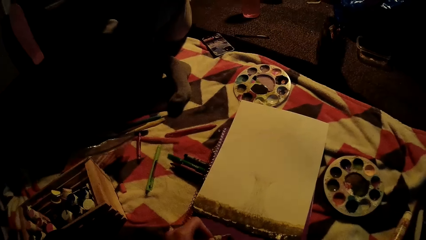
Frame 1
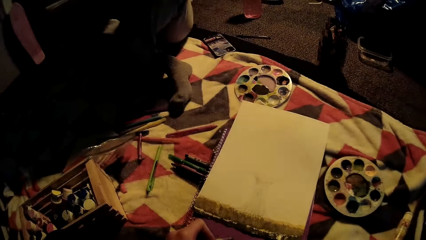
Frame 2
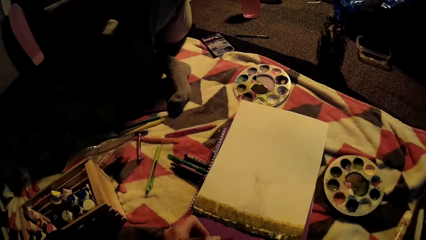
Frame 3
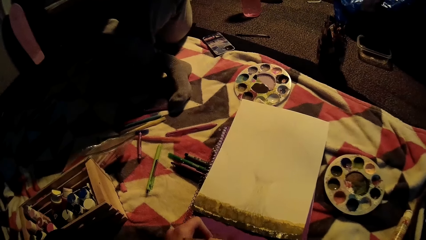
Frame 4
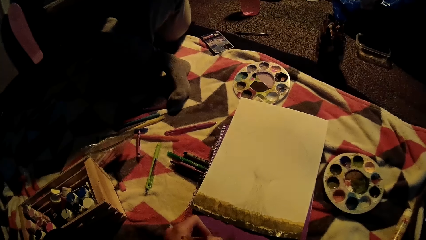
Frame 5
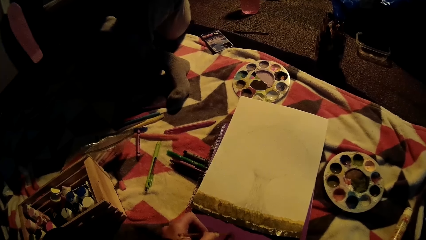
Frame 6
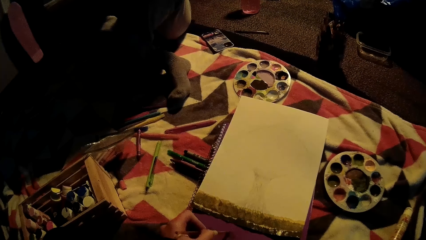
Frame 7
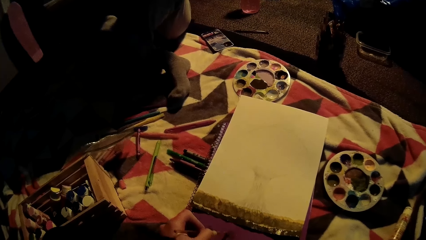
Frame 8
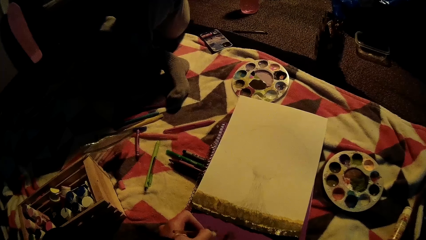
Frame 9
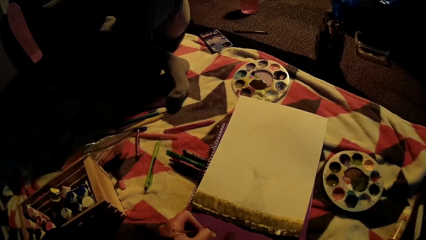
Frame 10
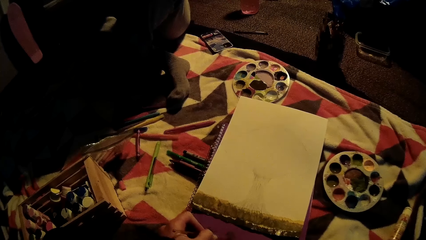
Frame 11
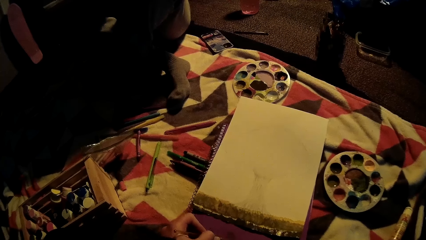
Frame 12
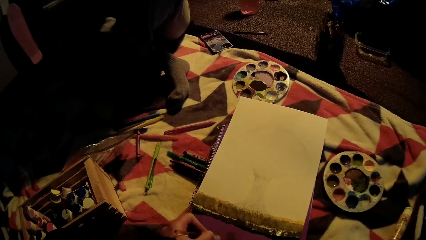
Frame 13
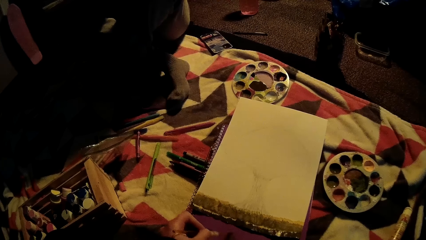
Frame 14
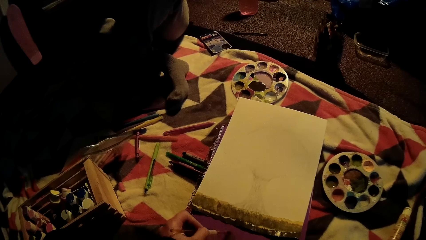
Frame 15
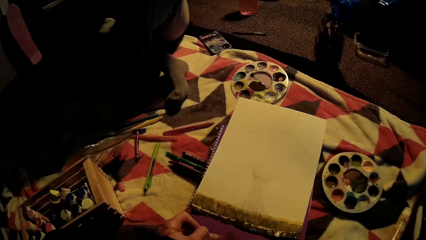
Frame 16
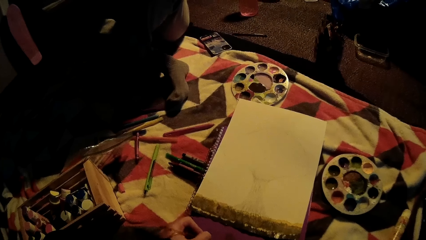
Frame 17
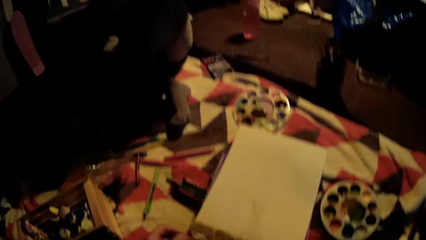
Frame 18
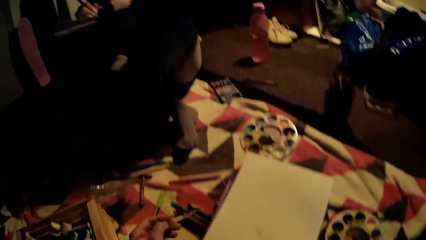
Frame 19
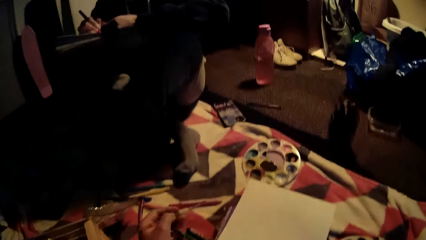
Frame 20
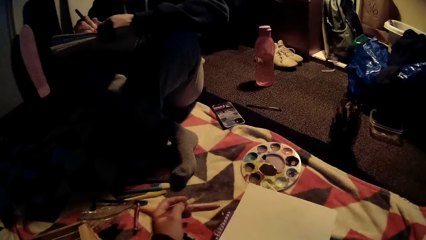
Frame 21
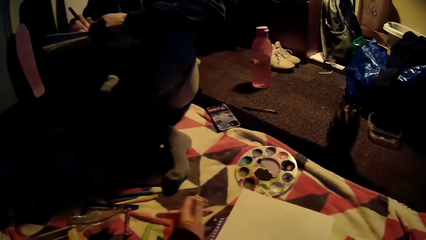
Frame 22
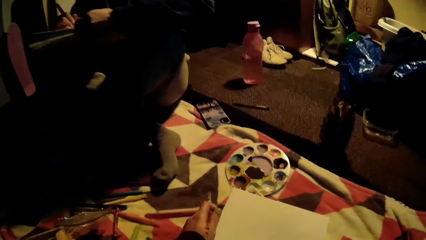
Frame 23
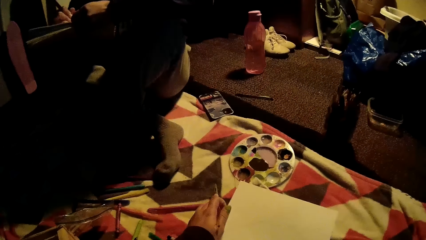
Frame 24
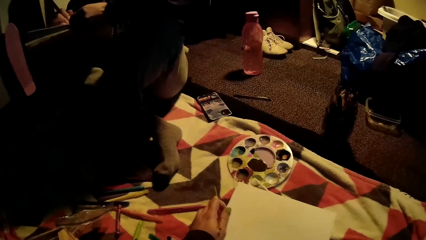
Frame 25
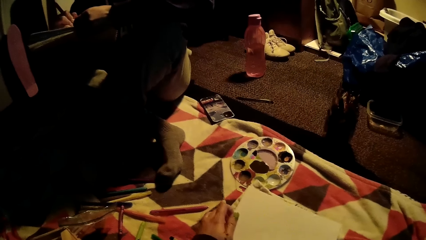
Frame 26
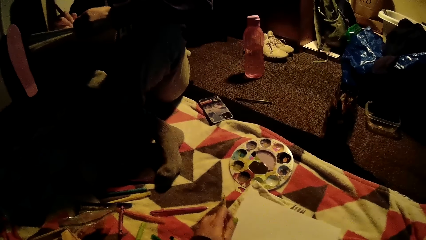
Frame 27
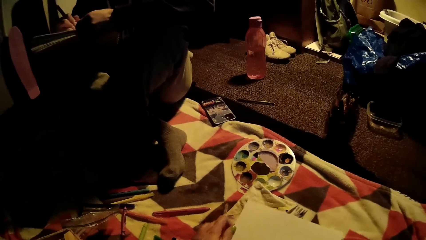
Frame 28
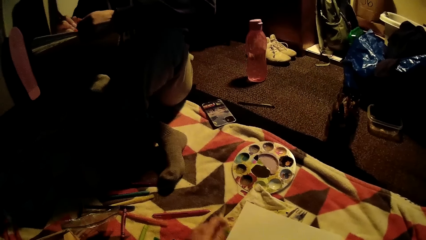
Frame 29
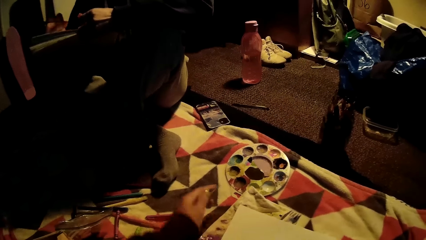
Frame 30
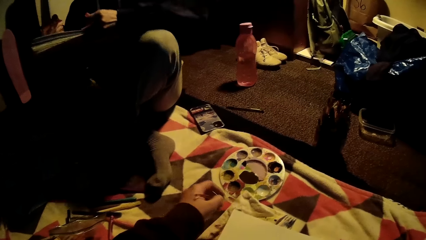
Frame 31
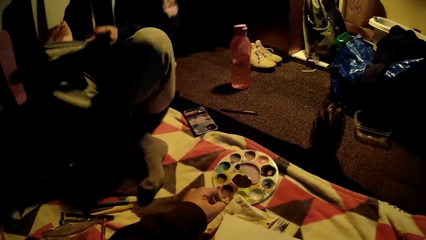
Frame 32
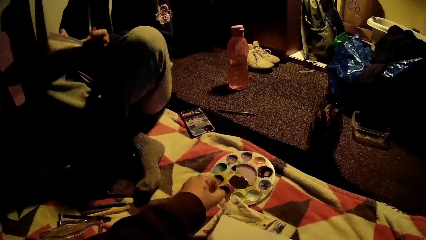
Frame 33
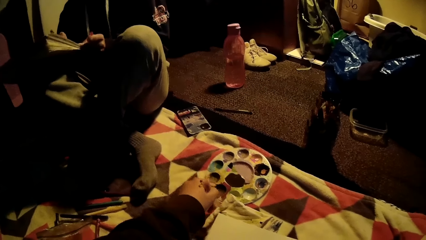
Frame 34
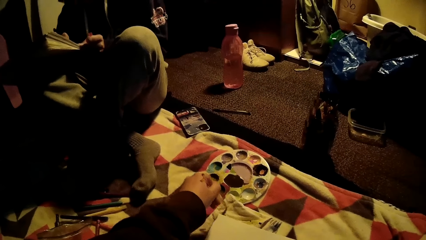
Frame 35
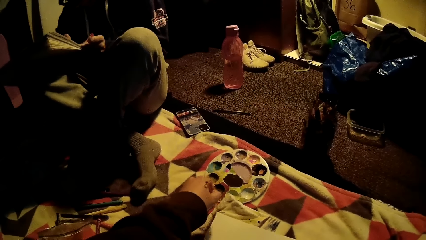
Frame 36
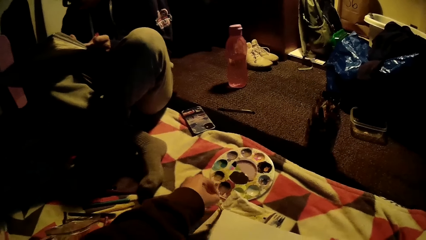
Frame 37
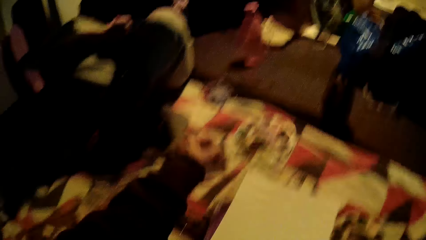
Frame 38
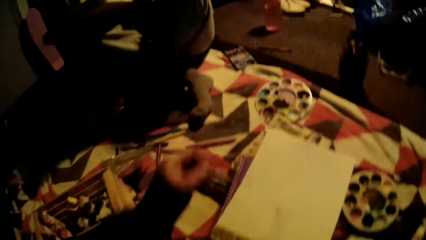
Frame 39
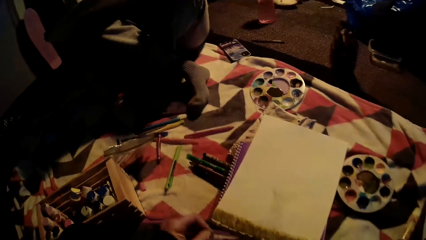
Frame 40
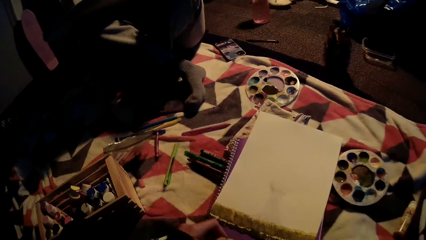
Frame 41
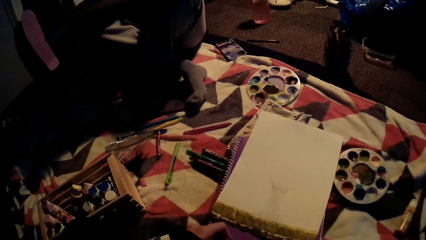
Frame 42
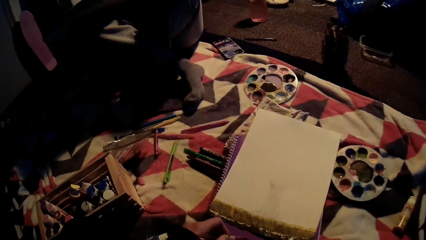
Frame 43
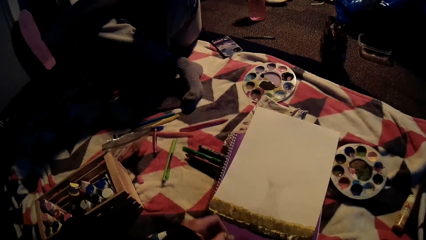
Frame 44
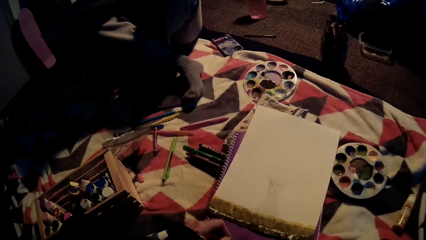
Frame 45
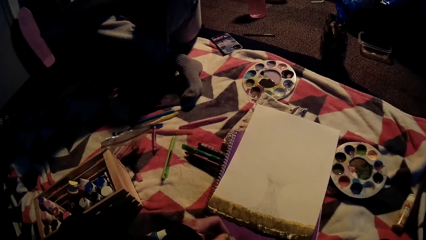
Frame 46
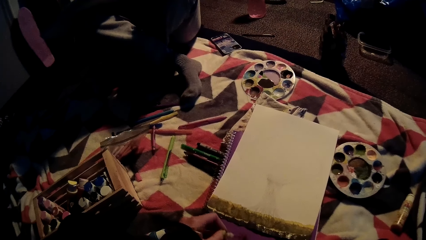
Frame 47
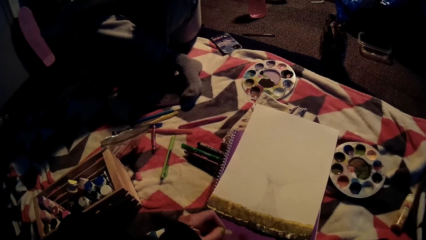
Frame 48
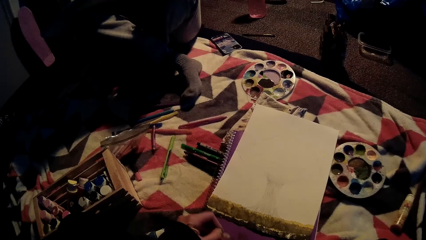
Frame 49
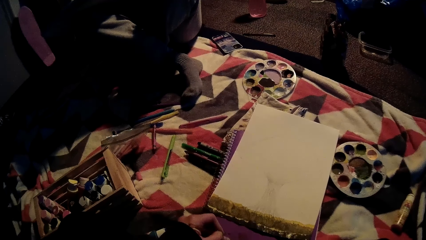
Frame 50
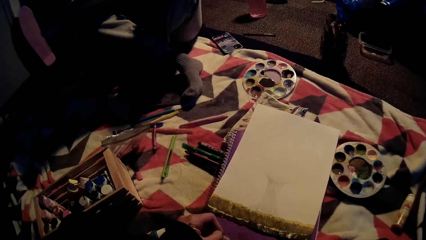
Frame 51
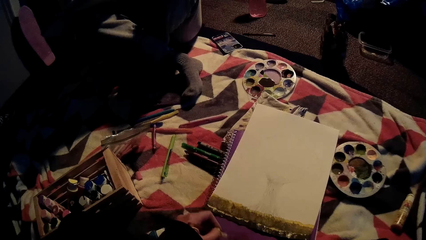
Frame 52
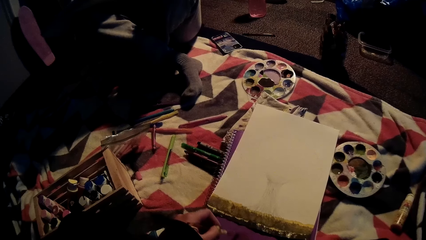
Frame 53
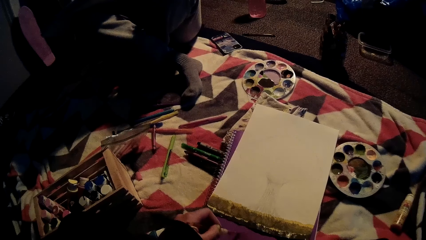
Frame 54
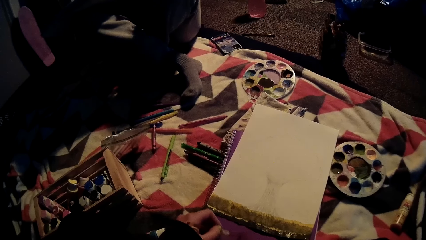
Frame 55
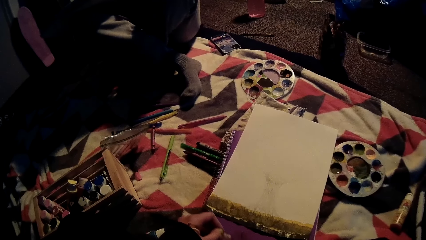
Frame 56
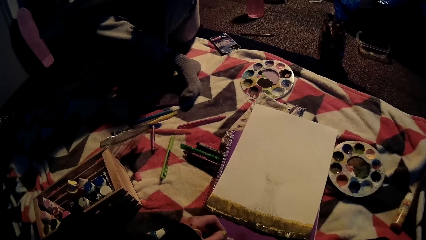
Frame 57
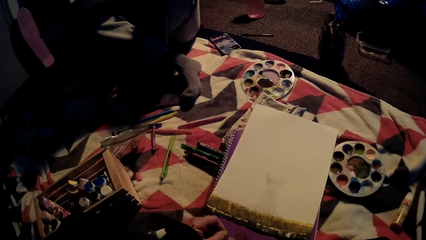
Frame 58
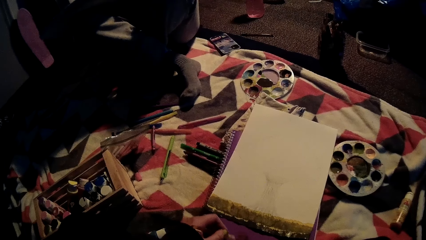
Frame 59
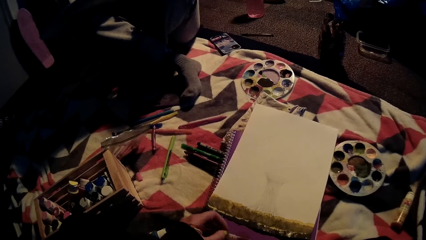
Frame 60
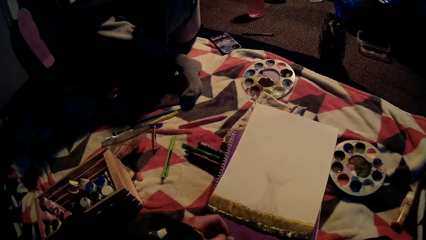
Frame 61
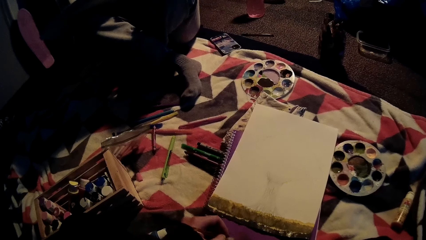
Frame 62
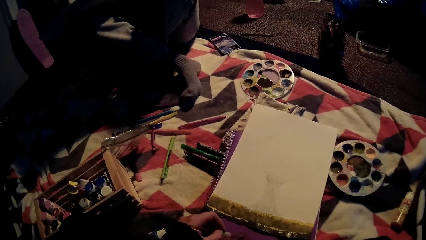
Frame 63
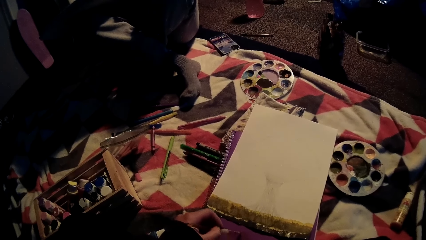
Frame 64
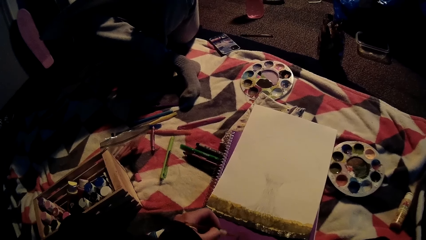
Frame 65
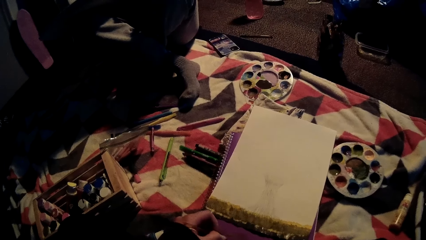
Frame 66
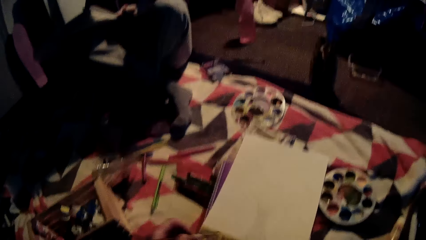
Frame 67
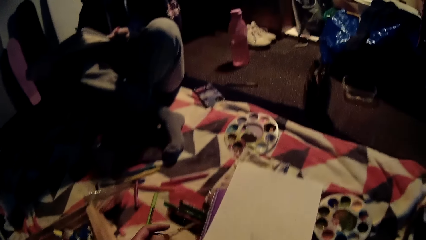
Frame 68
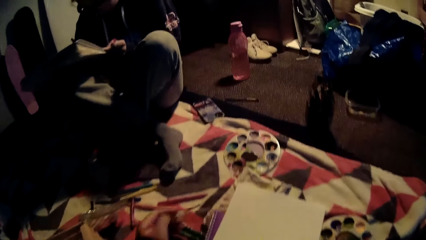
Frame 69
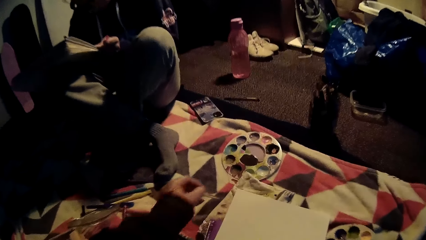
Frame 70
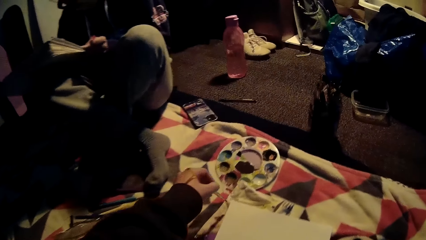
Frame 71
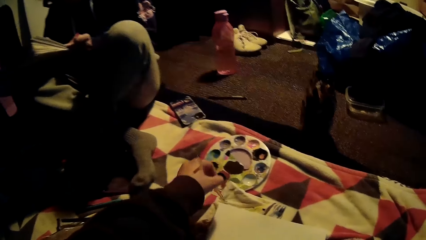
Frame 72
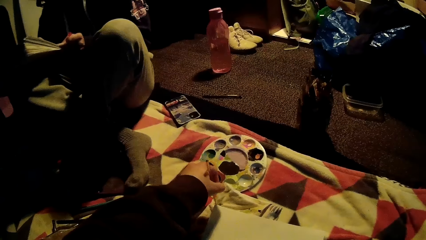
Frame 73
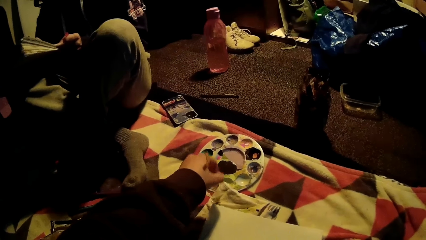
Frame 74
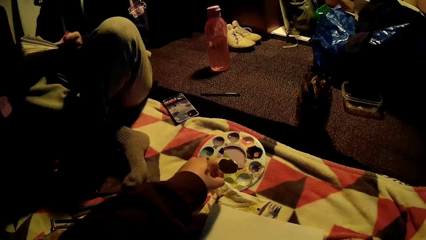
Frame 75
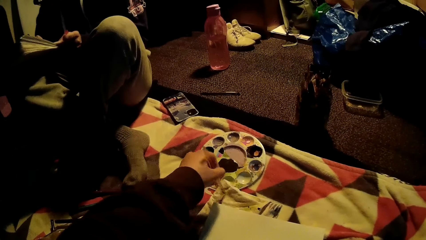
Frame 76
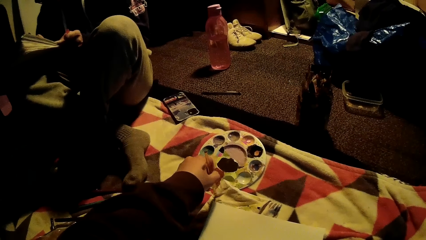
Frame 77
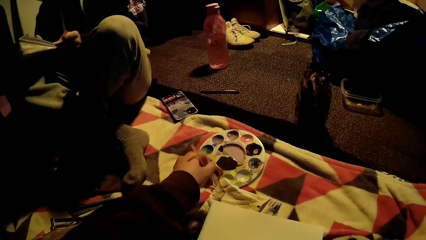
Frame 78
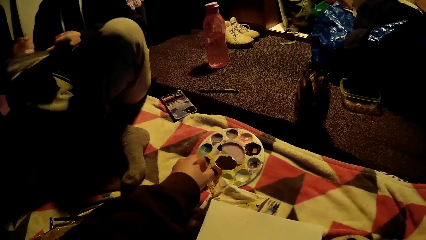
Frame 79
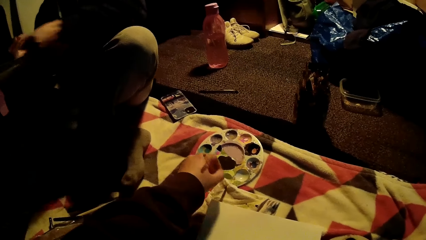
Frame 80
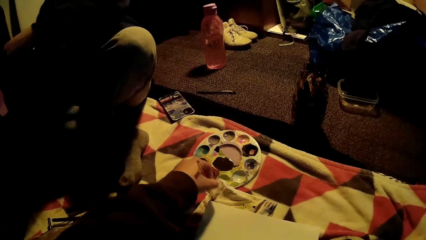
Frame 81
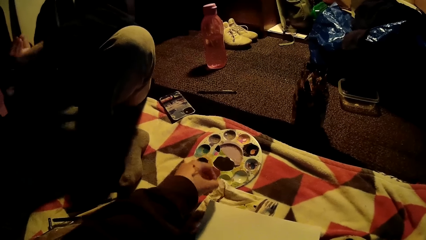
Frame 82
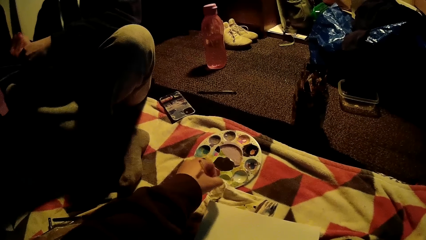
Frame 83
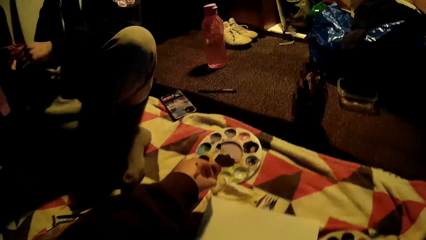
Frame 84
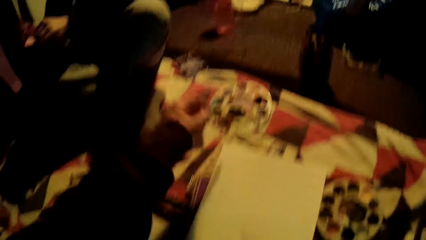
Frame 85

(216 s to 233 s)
The camera wearer takes off paint from the top of a purple jotter with the paintbrush in her left hand. She paints on the paper. She cleans the paintbrush in her left hand on a piece of white fabric. She takes off paint from the top of the purple jotter with the paintbrush in her left hand. She cleans the paintbrush in her left hand on the piece of white fabric.
